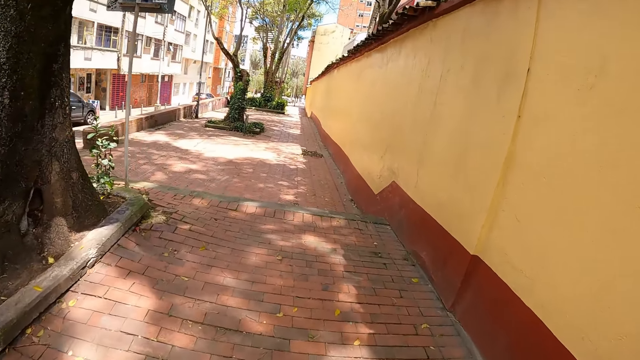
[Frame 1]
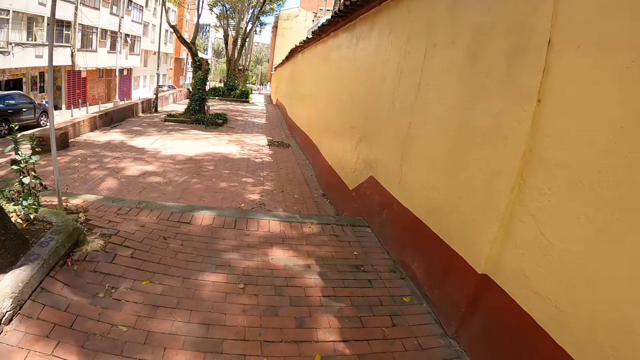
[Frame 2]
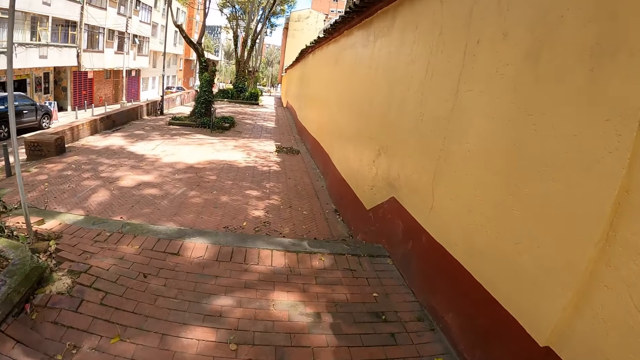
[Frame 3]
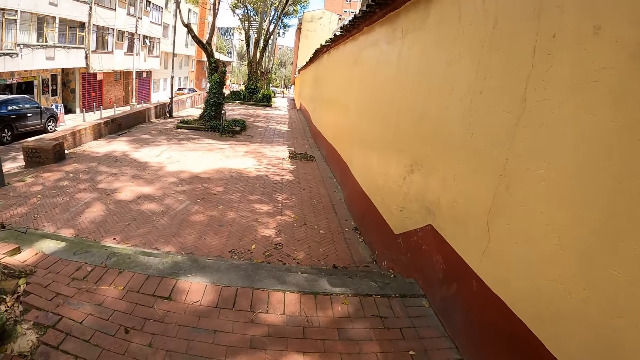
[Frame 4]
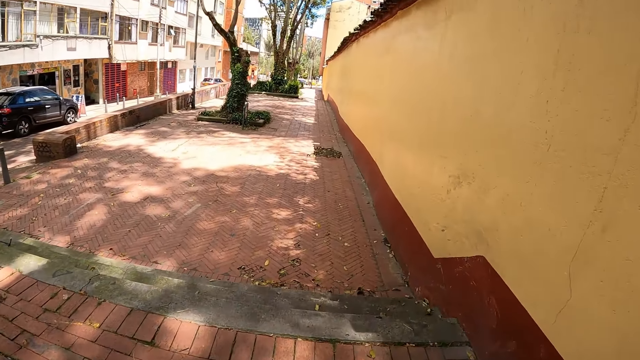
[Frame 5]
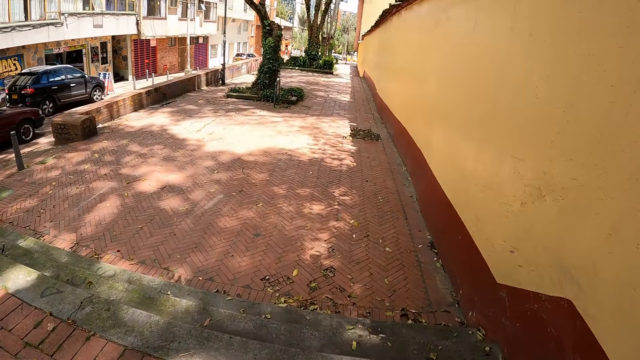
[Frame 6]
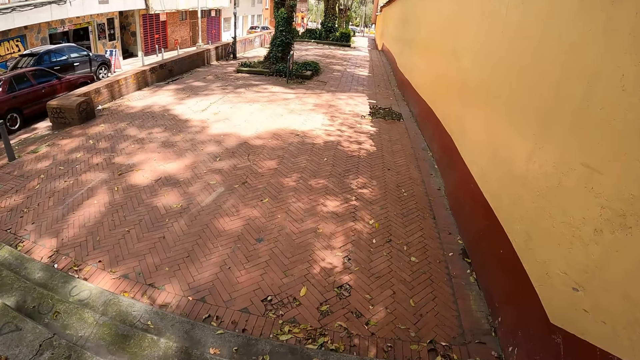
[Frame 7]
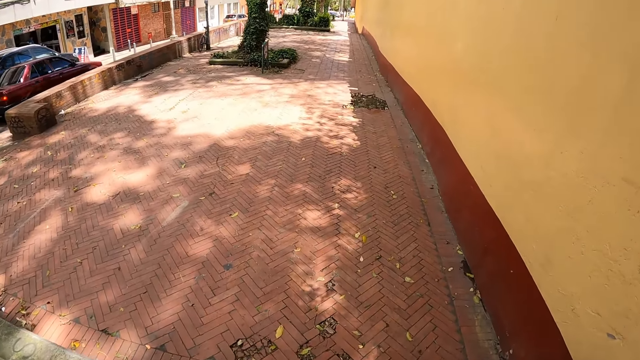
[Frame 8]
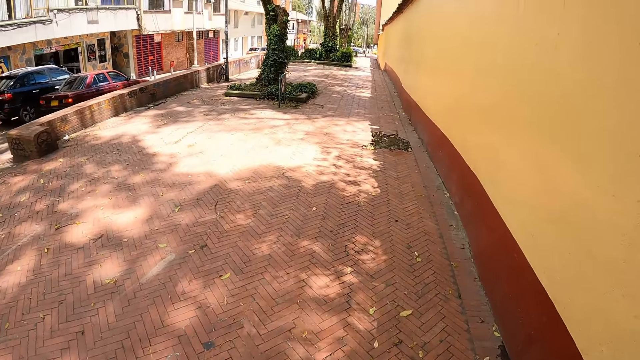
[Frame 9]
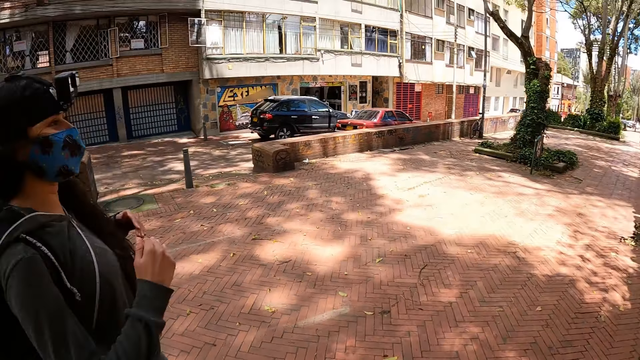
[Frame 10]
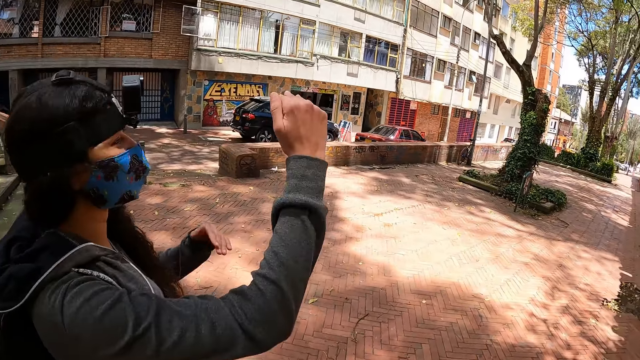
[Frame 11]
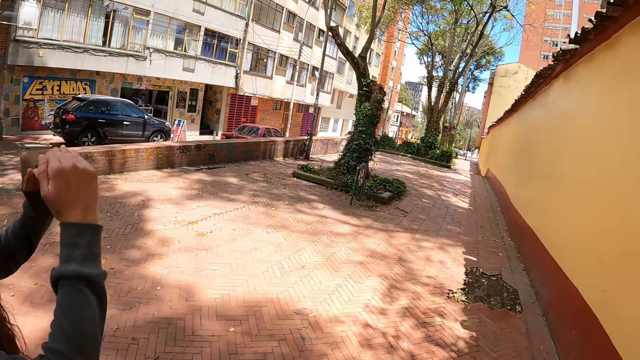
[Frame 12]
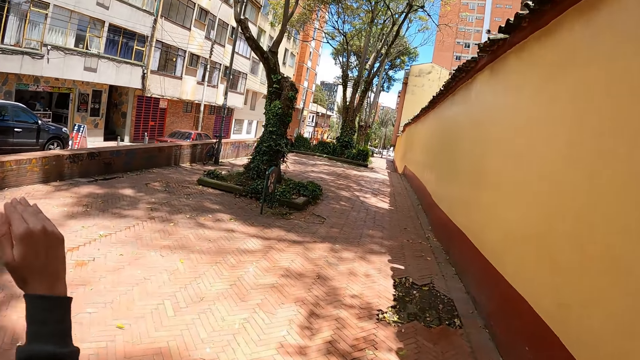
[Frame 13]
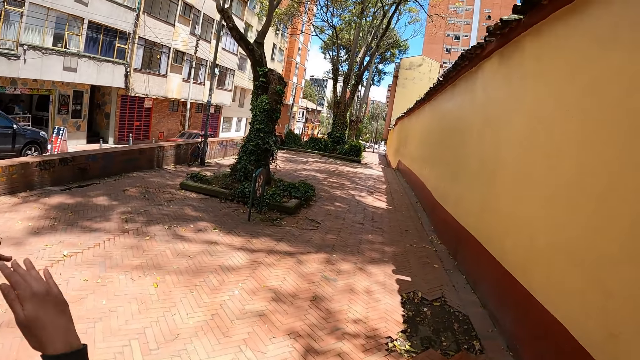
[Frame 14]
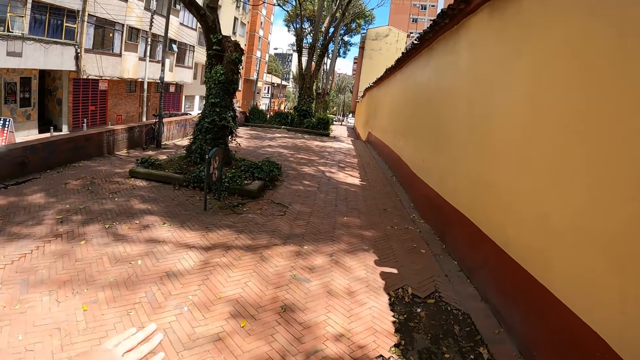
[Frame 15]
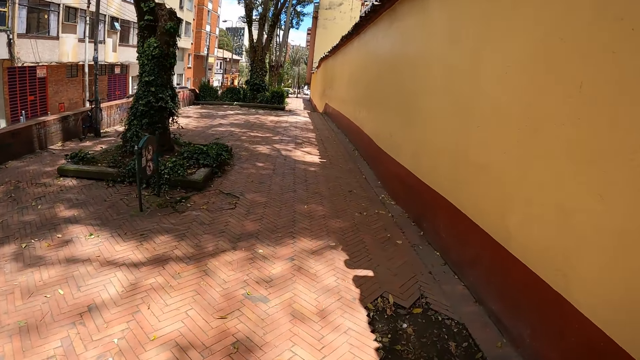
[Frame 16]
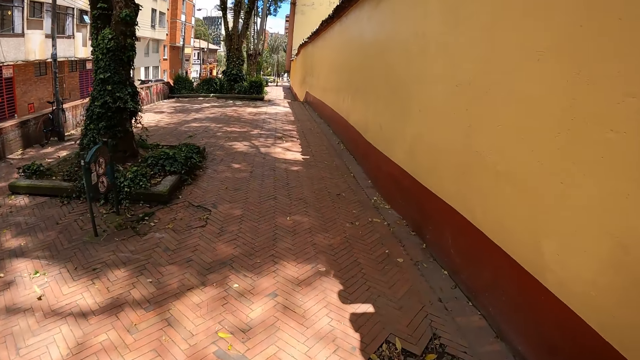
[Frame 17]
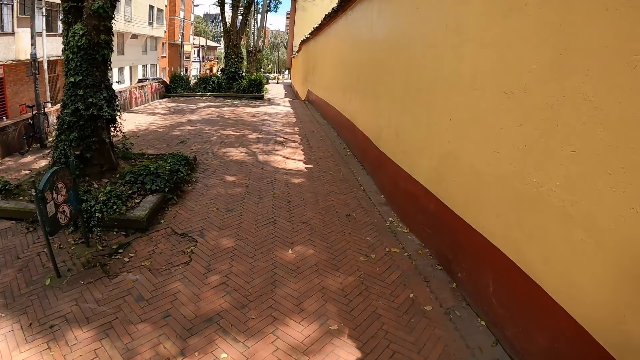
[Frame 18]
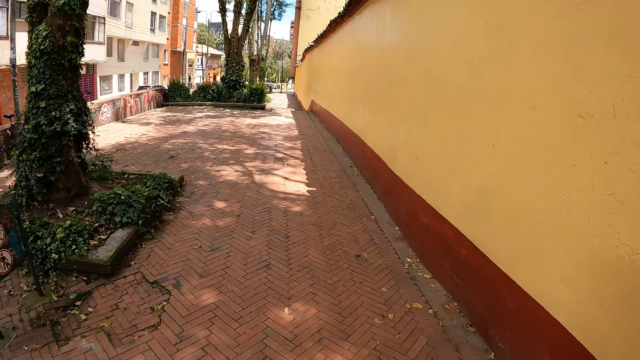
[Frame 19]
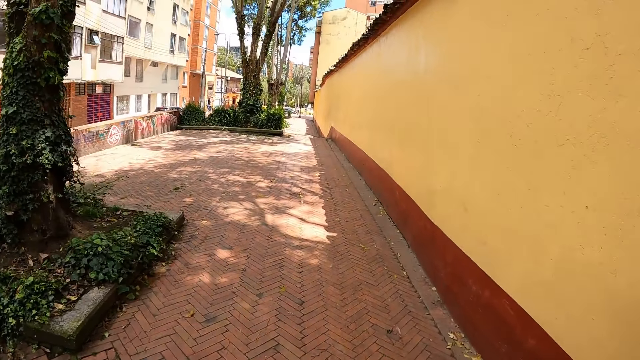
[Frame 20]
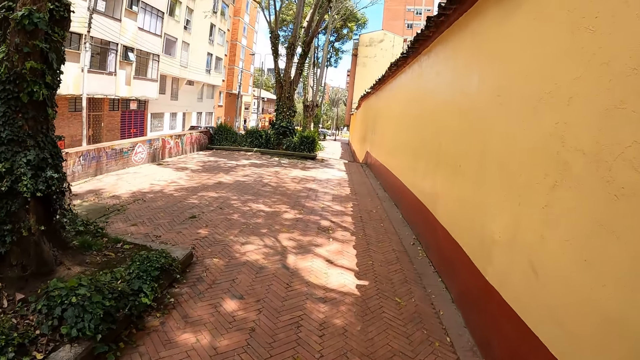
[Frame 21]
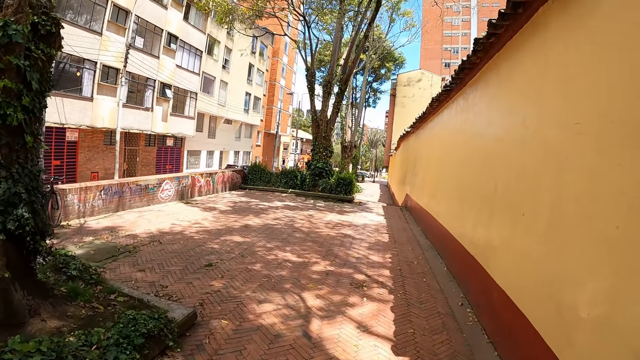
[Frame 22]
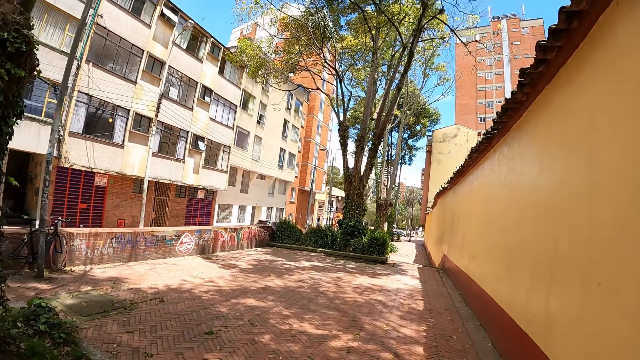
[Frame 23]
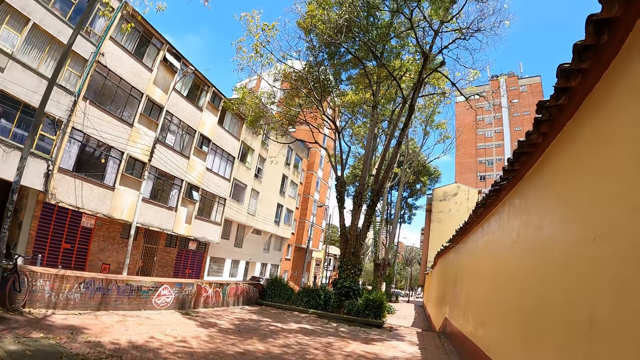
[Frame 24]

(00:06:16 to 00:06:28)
The camera wearer walks down the stairs. They walk on the sidewalk. A woman stretches out her hands.

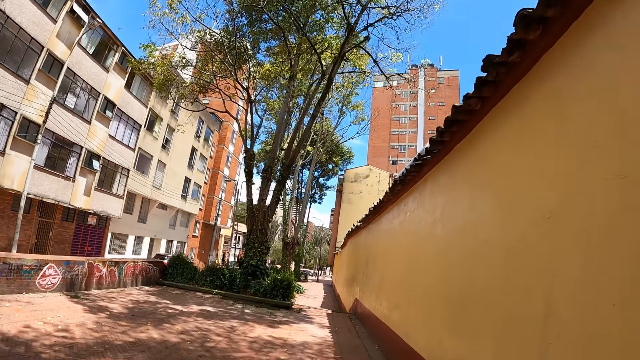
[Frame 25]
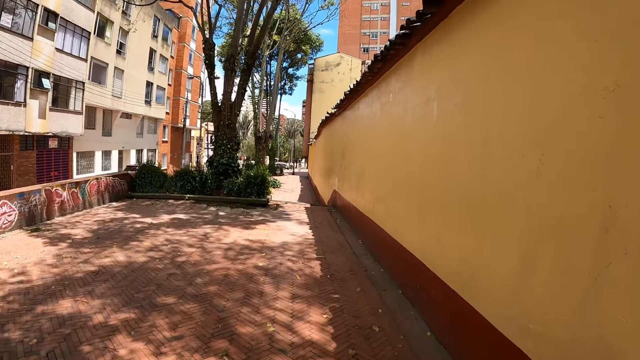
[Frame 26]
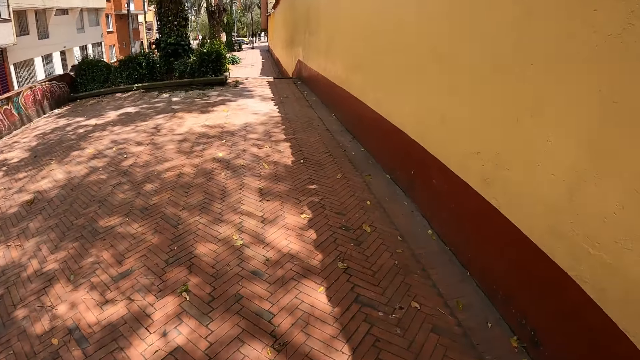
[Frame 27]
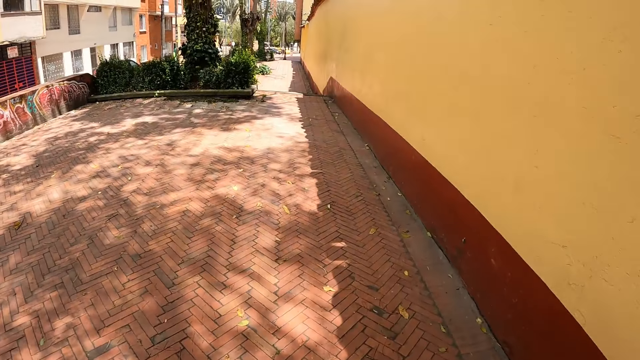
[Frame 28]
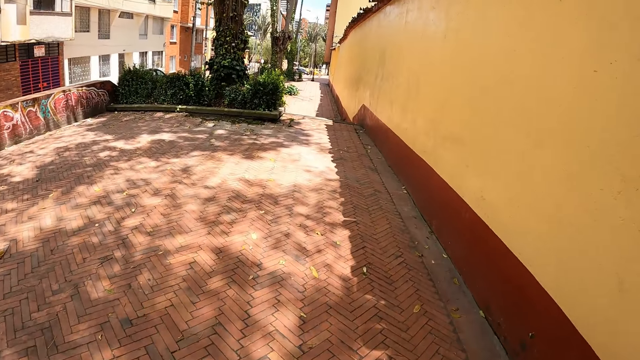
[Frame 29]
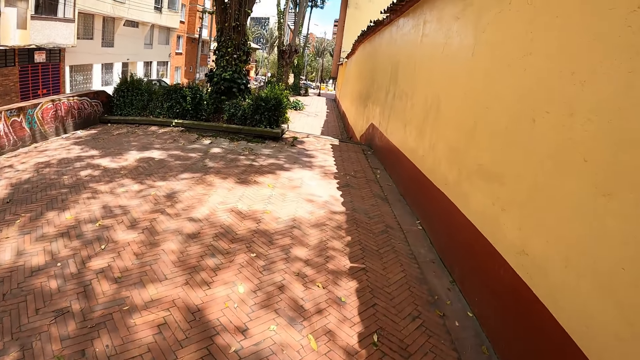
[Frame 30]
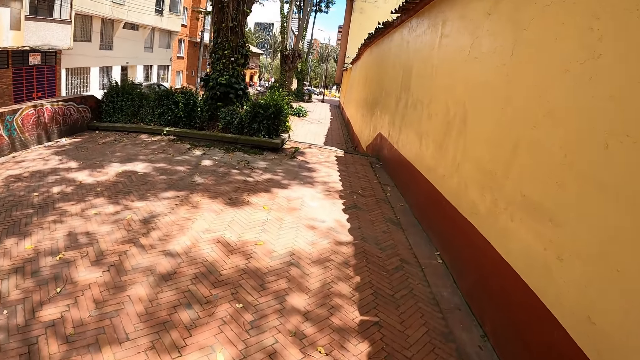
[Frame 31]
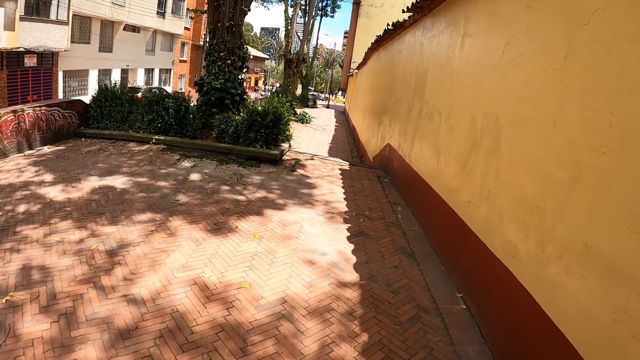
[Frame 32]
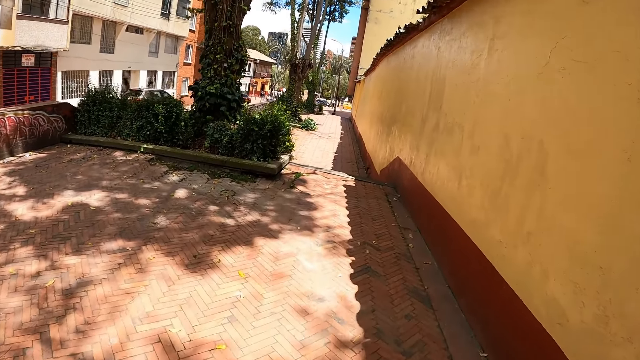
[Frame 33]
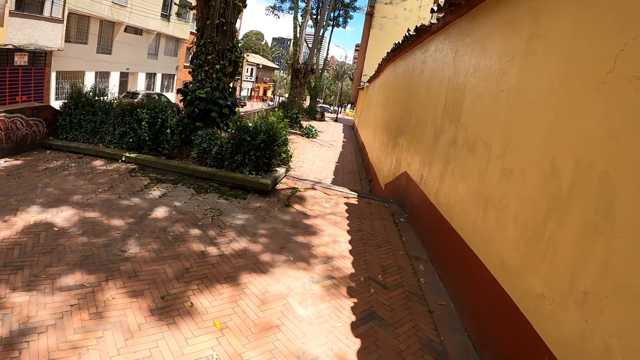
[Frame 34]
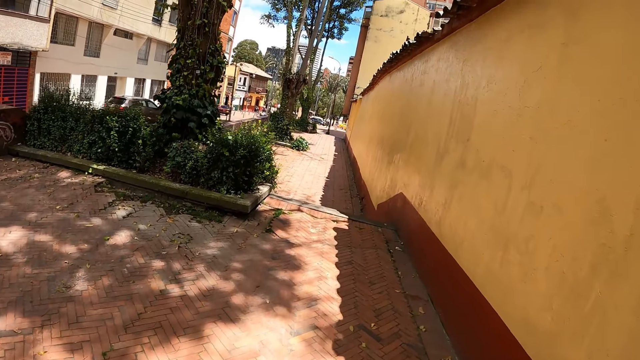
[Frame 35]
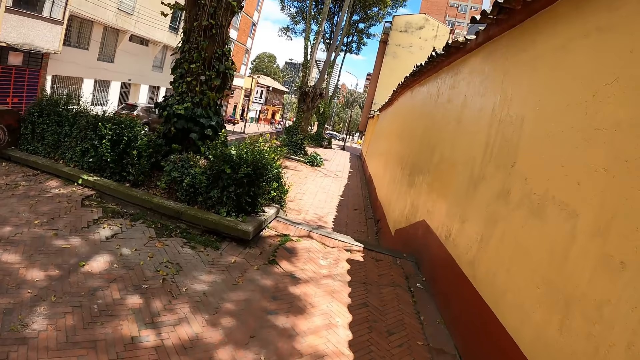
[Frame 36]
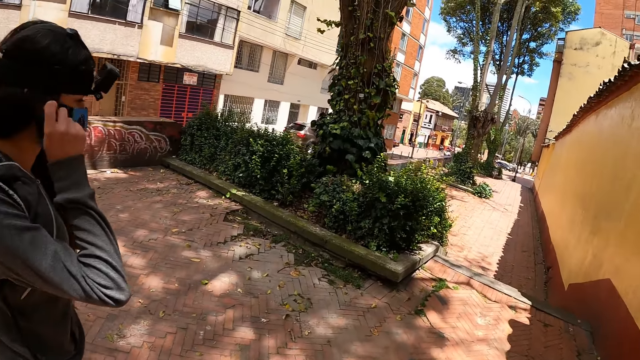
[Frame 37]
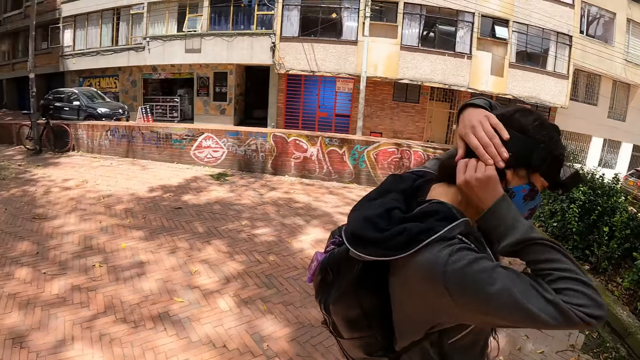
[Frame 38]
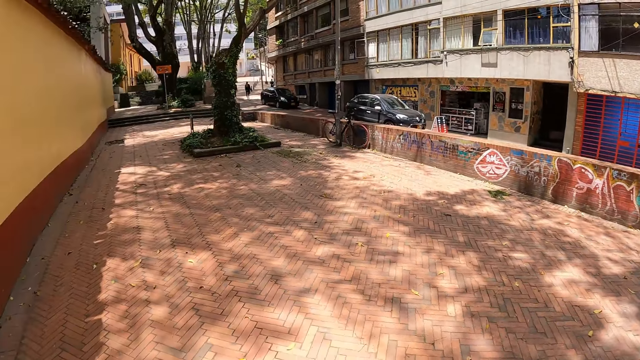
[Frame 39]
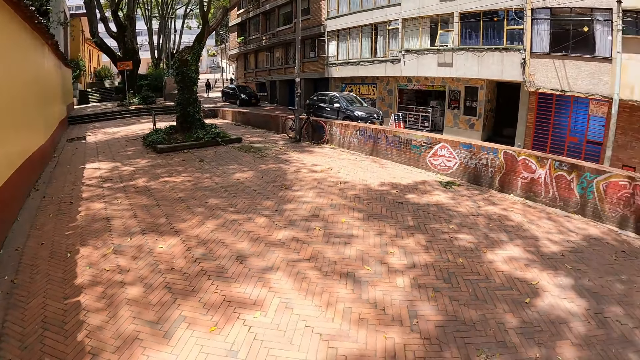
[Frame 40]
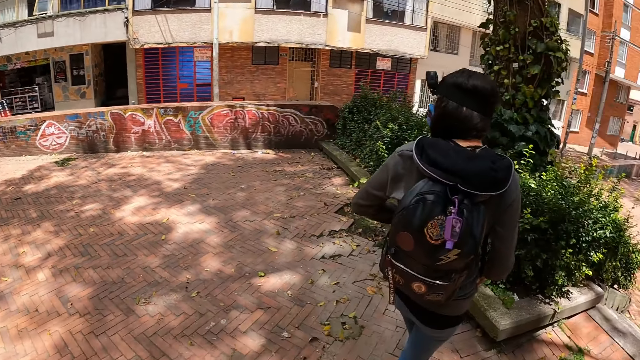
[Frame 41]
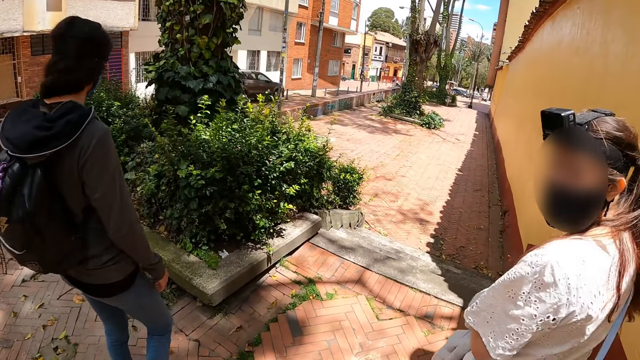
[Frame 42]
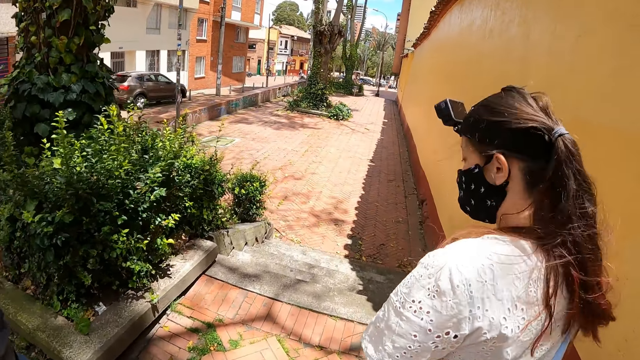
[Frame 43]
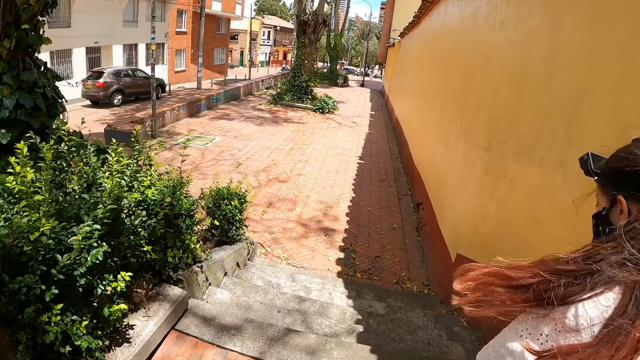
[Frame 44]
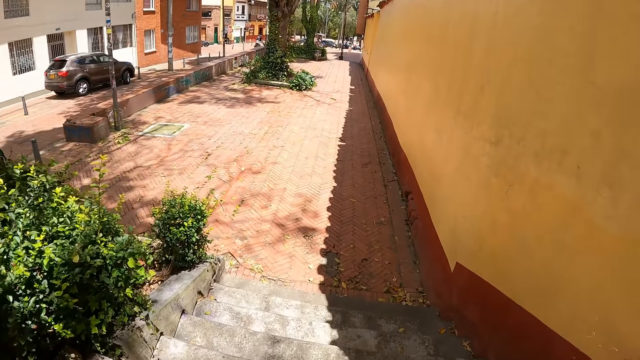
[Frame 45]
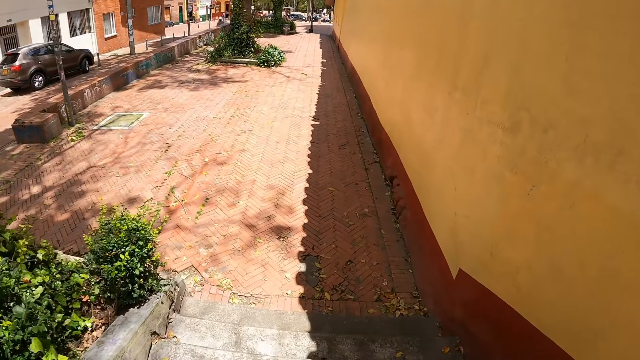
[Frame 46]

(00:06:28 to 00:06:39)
A woman adjusts her mask. The camera wearer looks behind.
